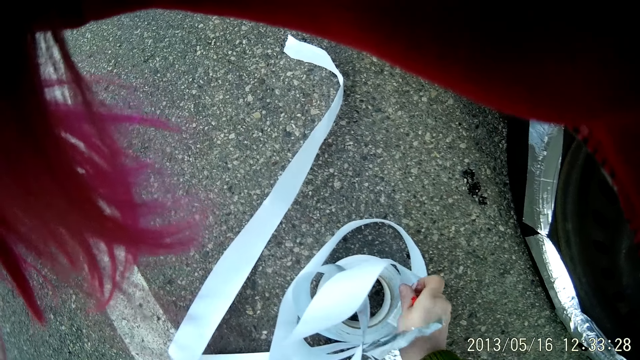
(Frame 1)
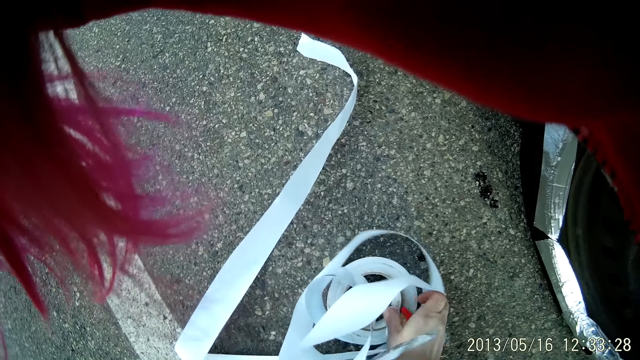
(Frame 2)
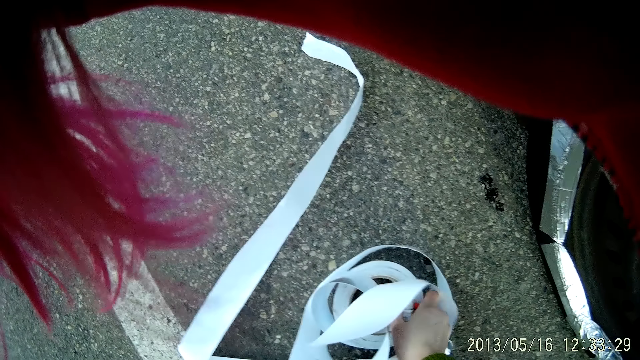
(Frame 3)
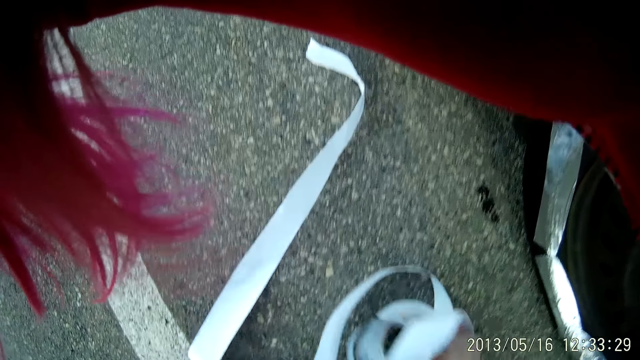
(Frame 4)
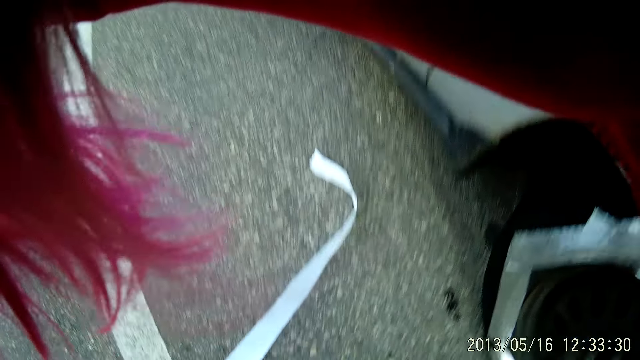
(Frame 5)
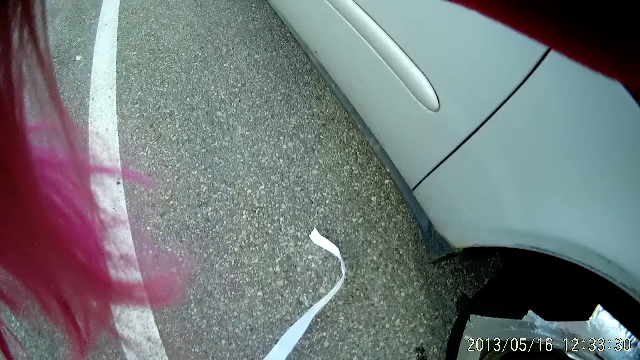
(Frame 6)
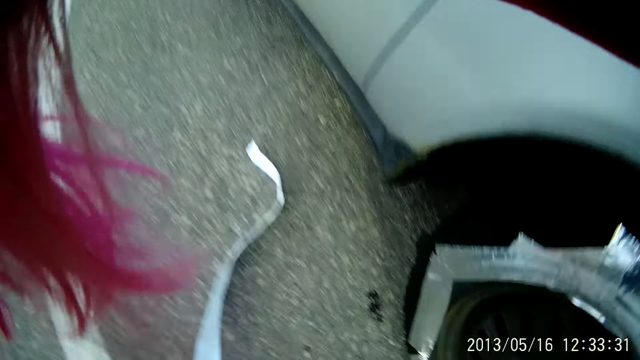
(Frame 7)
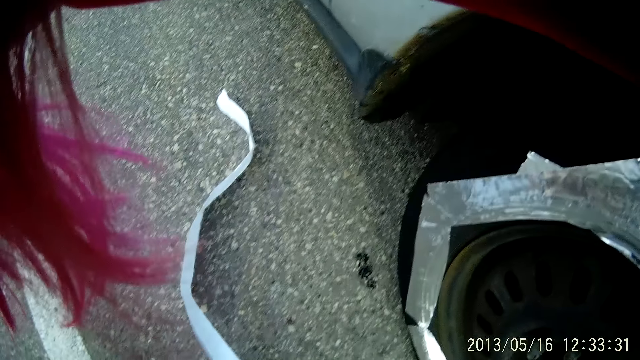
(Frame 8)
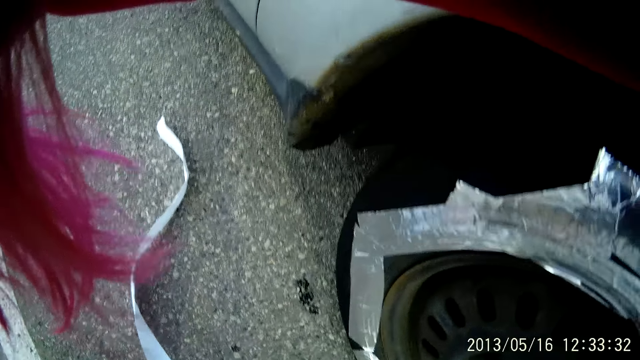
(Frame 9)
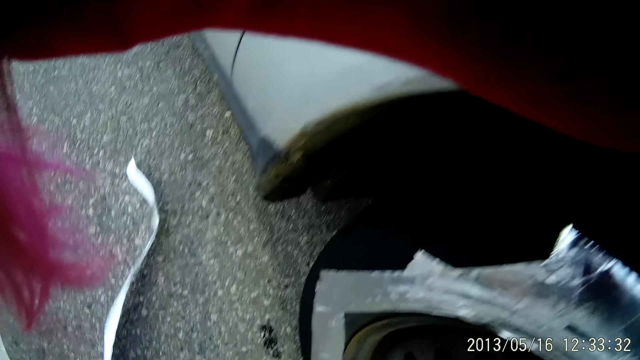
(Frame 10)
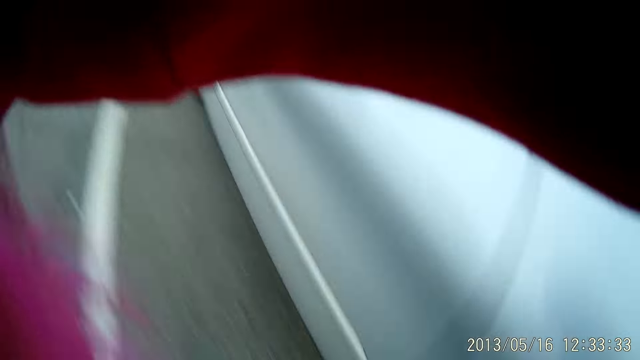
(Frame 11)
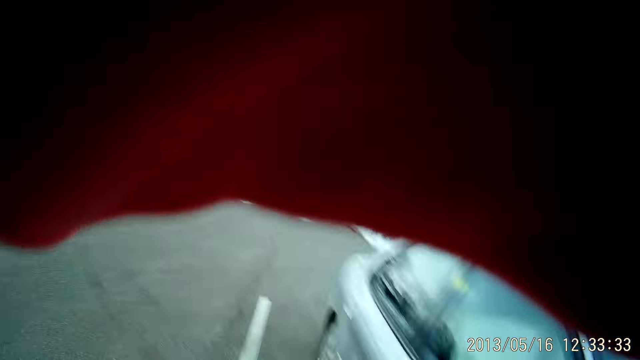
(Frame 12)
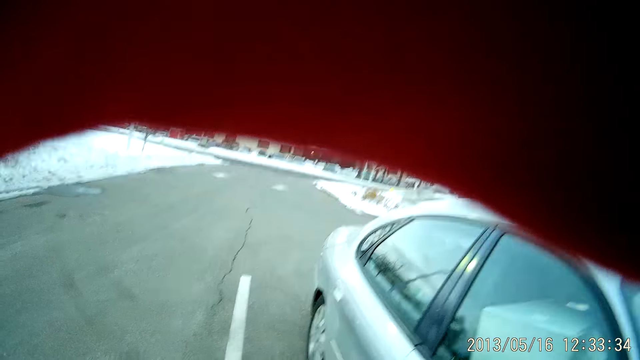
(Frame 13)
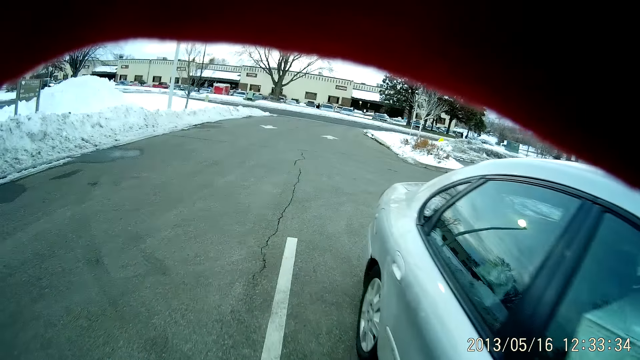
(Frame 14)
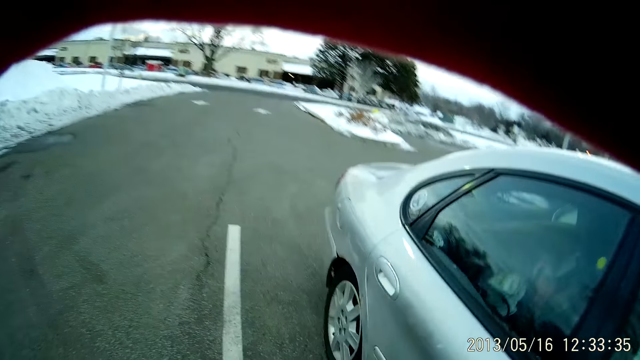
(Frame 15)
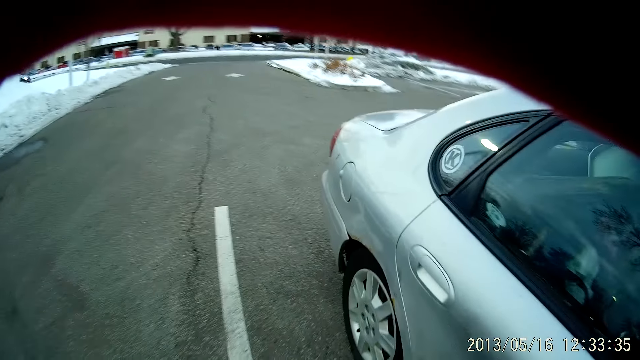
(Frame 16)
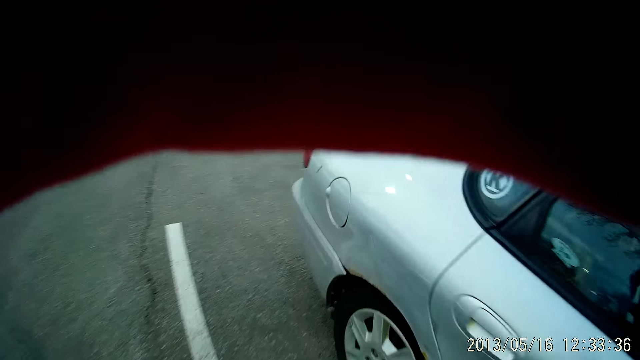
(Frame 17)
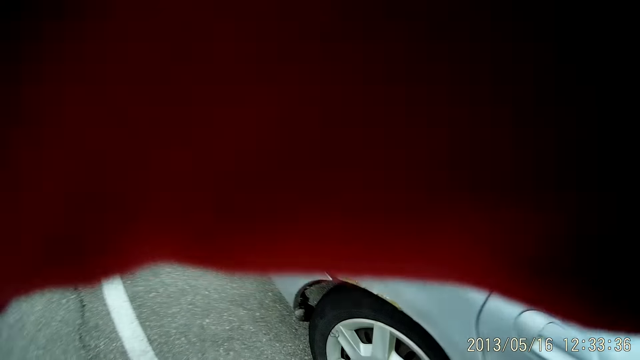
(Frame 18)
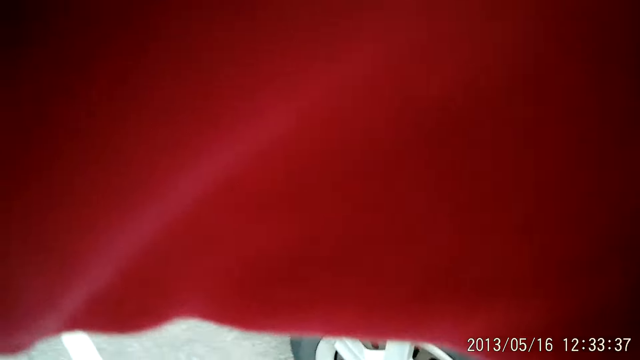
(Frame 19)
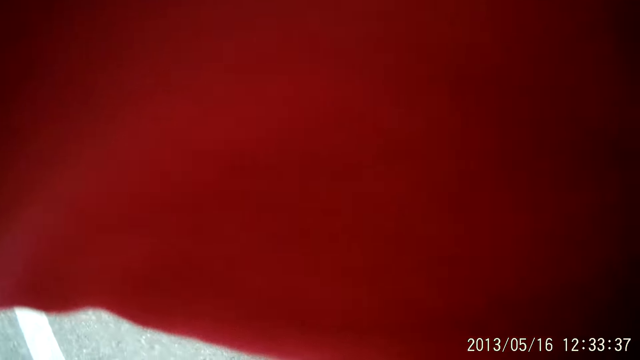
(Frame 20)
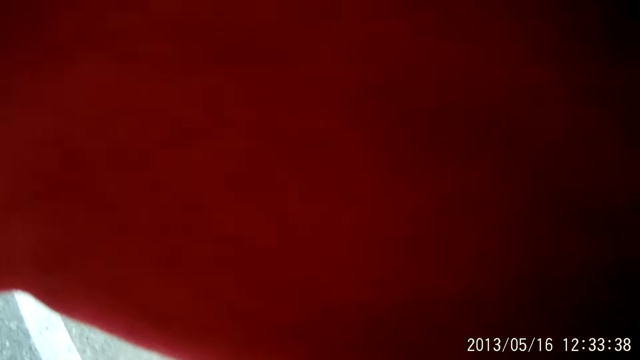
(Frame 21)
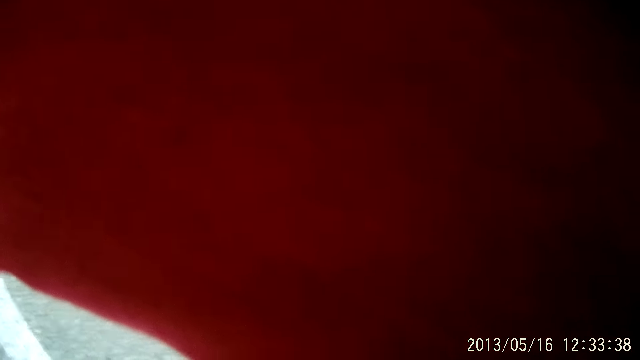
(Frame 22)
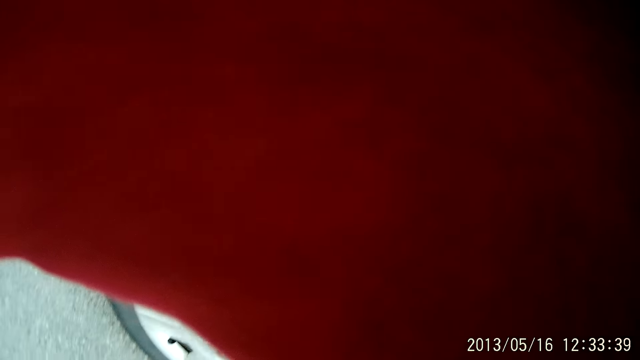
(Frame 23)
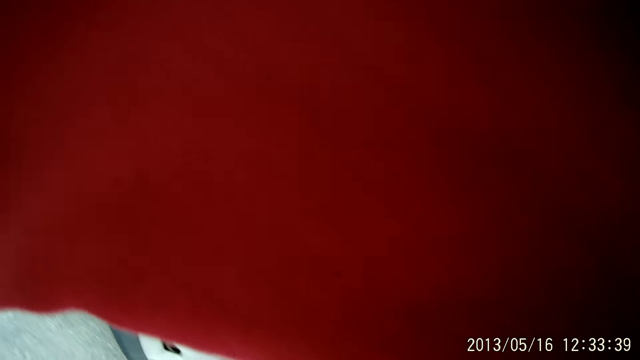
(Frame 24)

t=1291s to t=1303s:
The camera wearer rises up. They walk to the rear tires.

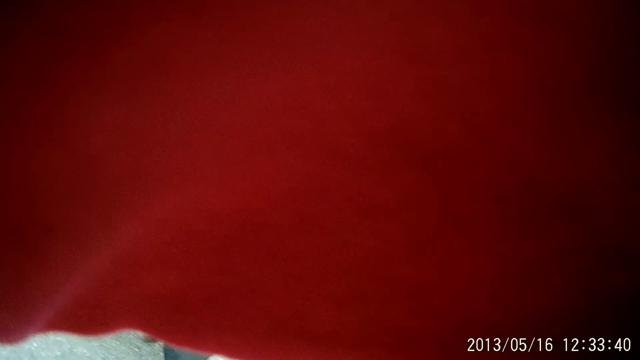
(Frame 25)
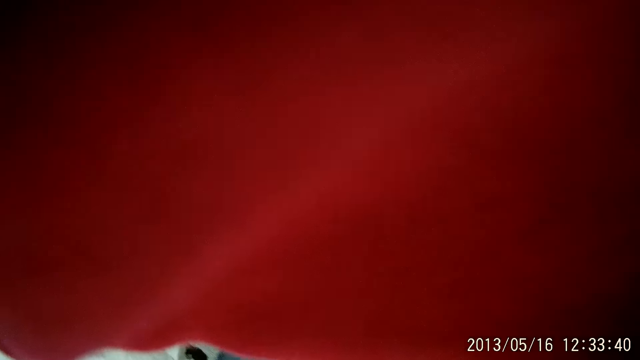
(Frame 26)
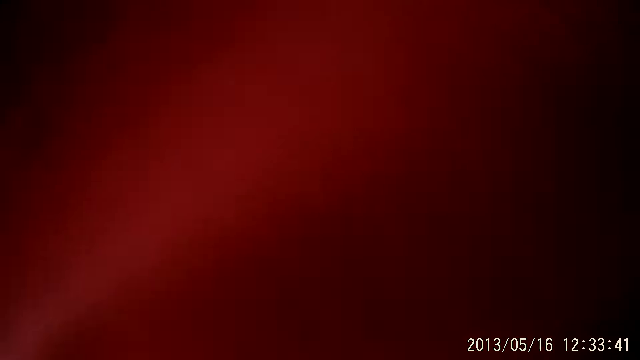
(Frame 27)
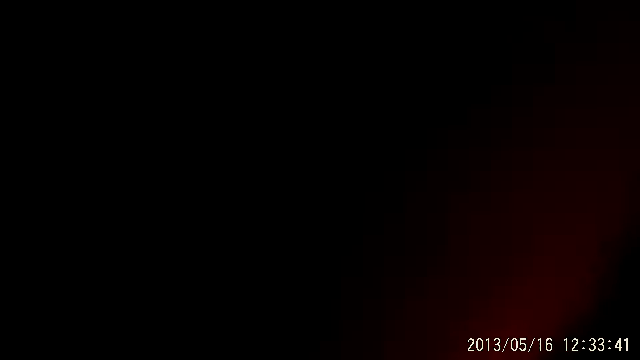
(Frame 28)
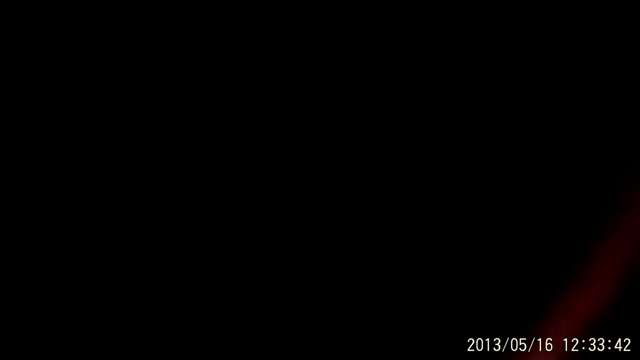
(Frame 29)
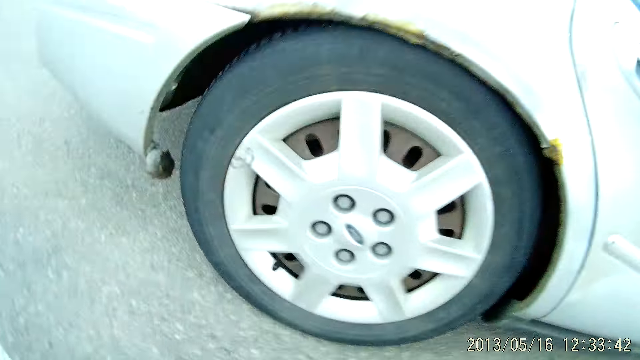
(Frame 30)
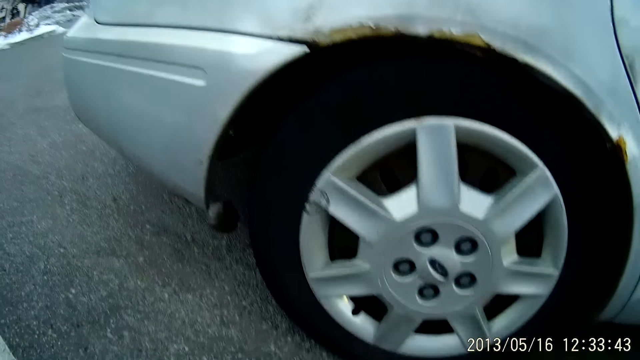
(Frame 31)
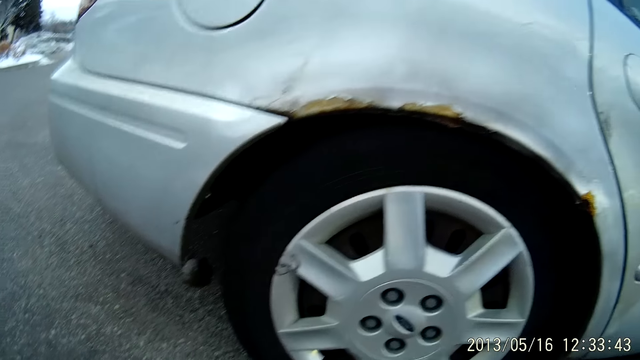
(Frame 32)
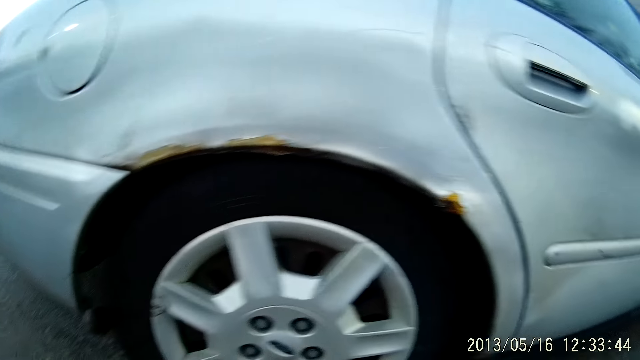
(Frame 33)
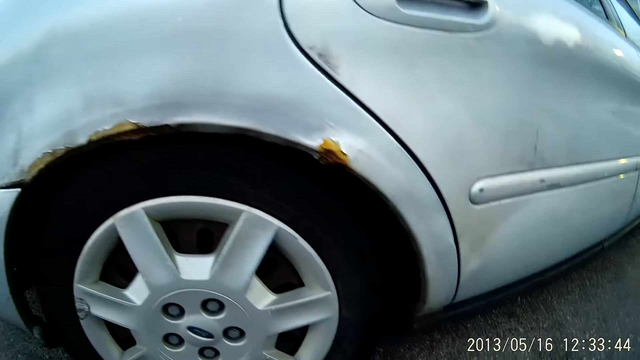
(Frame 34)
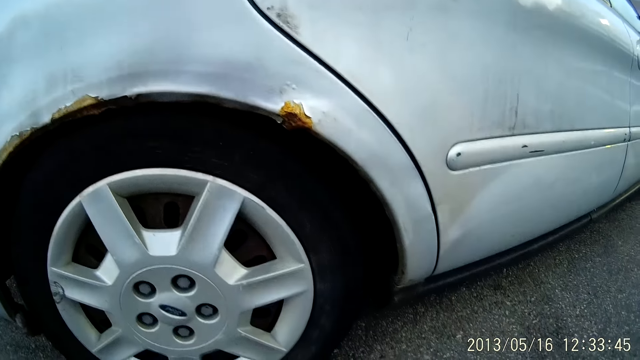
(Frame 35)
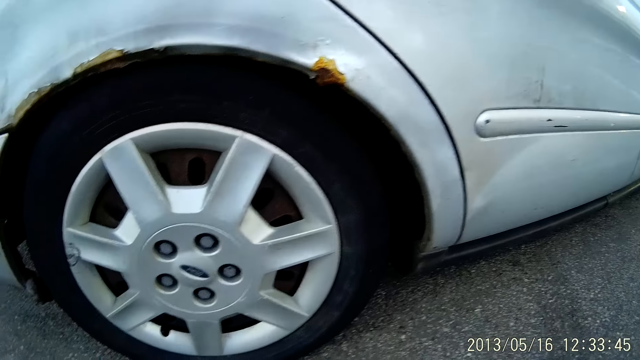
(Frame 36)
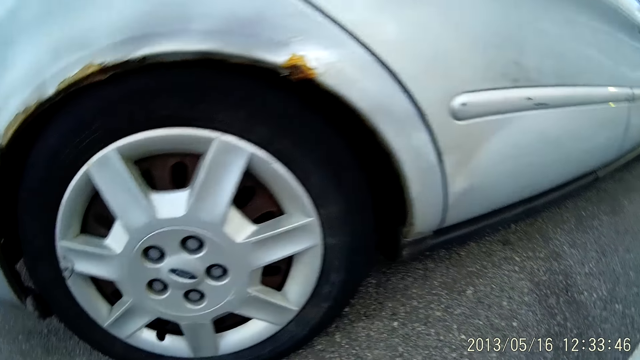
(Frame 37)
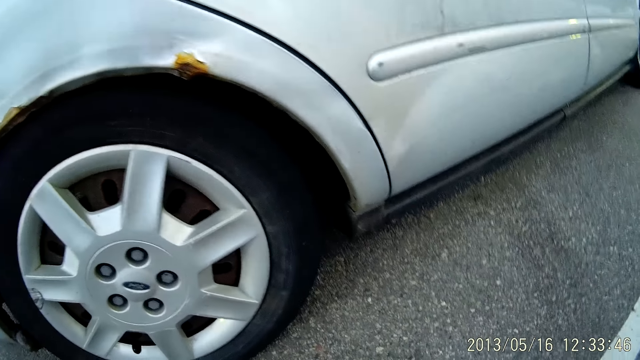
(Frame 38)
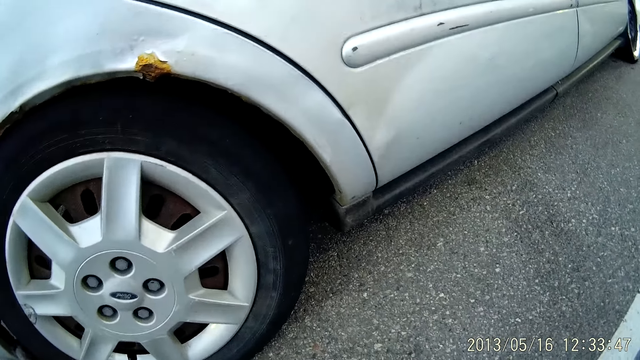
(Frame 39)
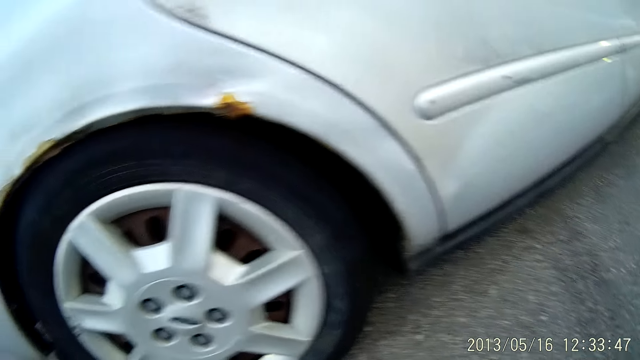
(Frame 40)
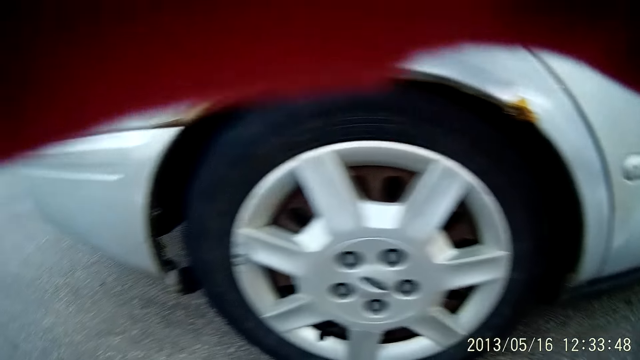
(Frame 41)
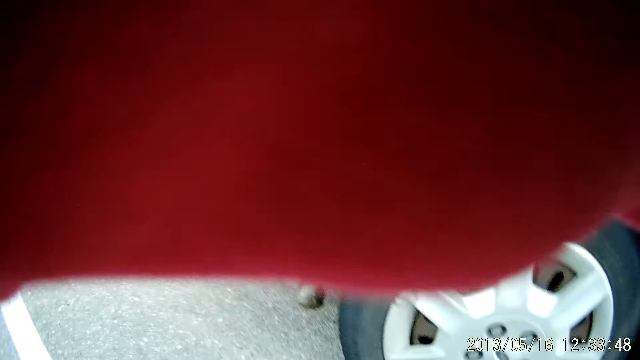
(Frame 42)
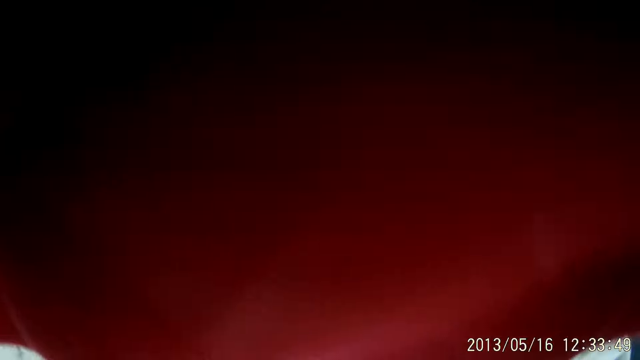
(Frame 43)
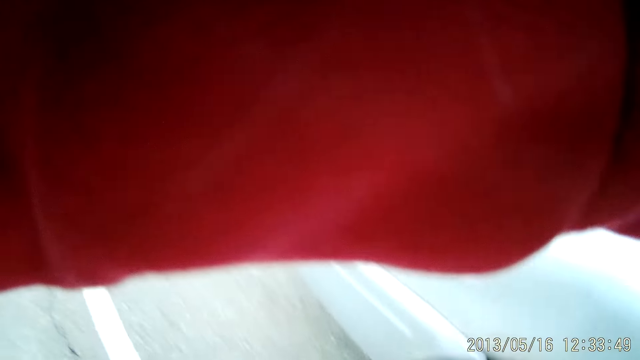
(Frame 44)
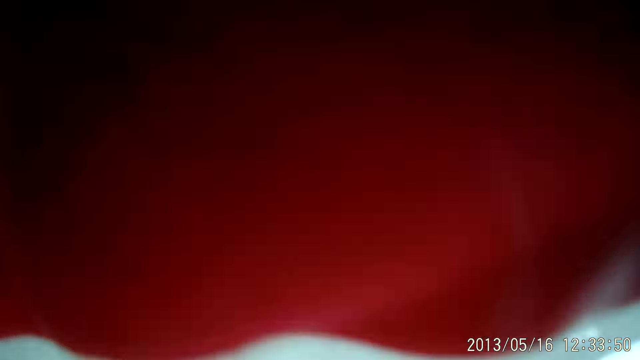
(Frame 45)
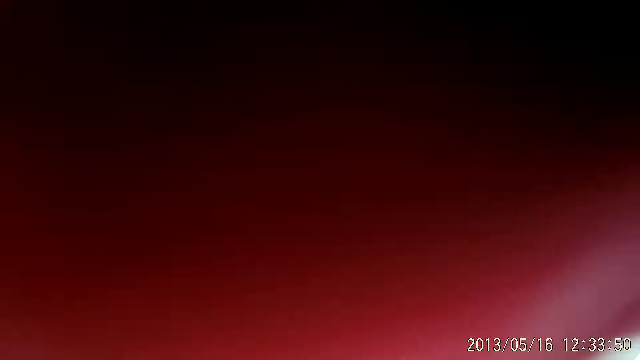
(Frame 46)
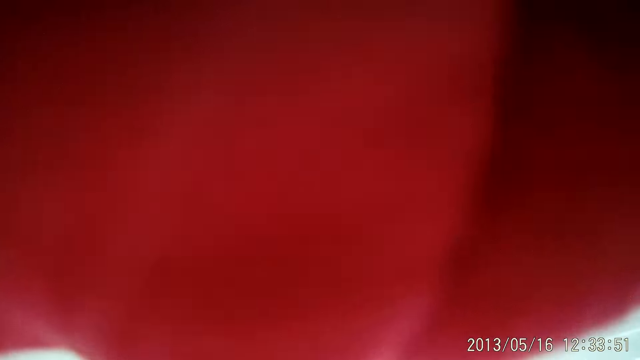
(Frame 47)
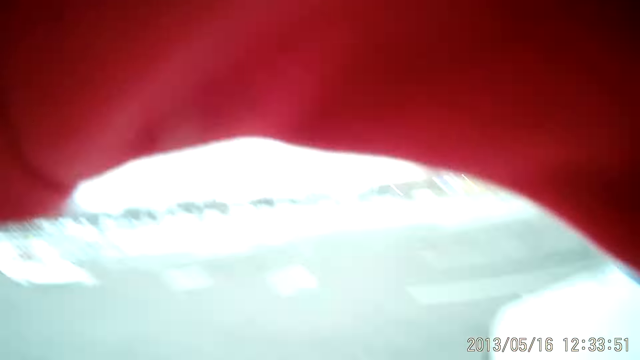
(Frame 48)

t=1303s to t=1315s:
The camera wearer walks to the other side of the car.
